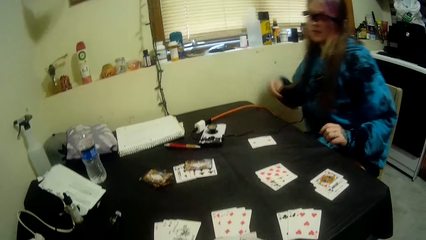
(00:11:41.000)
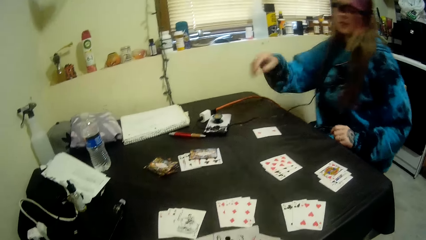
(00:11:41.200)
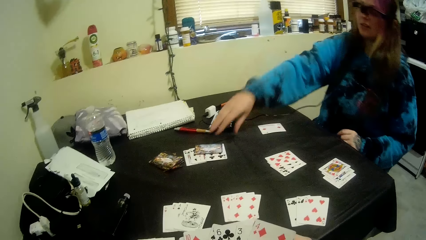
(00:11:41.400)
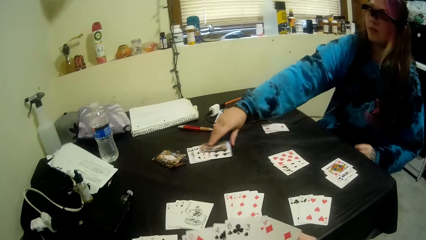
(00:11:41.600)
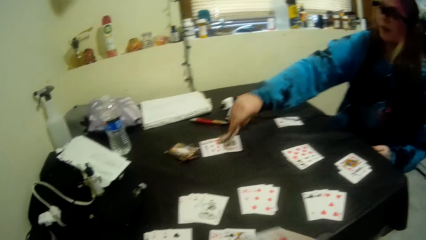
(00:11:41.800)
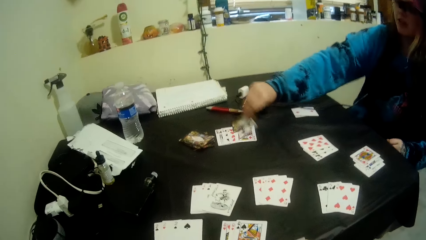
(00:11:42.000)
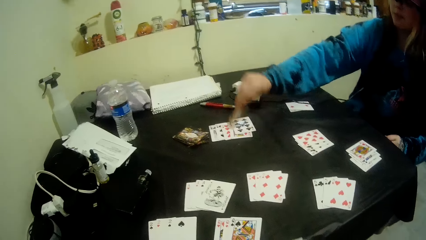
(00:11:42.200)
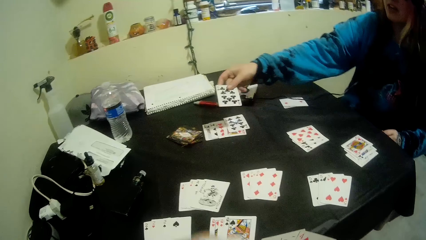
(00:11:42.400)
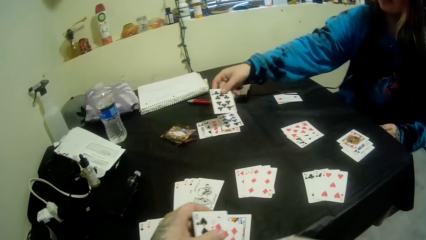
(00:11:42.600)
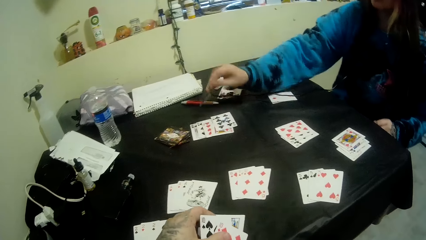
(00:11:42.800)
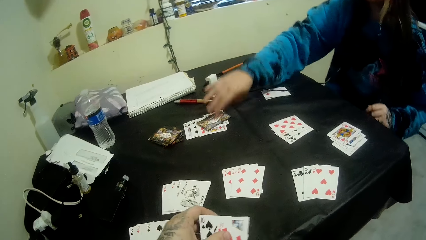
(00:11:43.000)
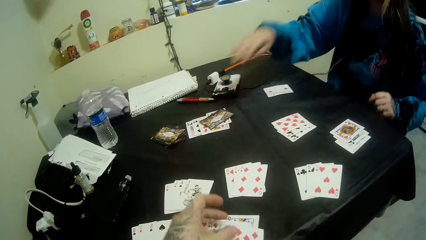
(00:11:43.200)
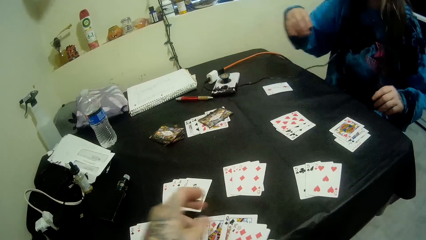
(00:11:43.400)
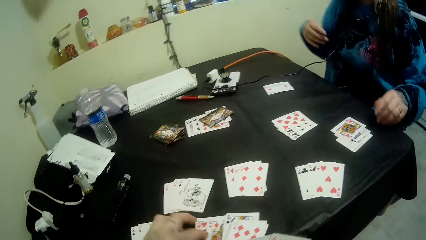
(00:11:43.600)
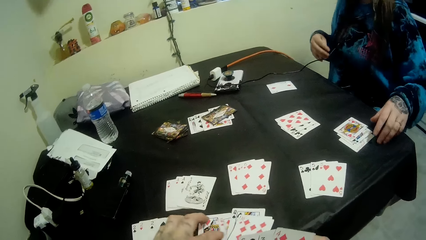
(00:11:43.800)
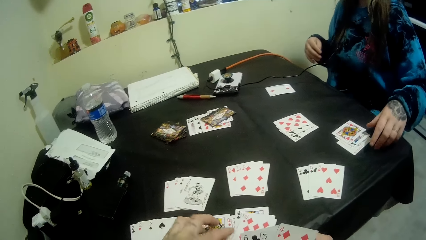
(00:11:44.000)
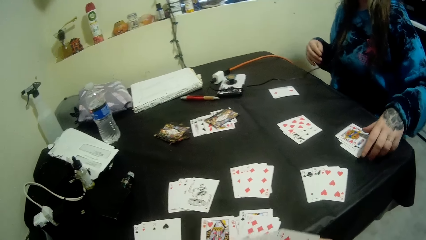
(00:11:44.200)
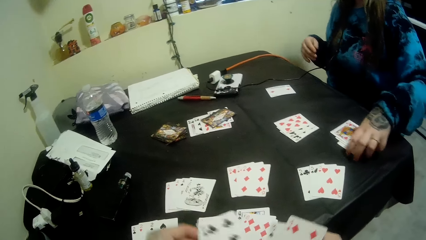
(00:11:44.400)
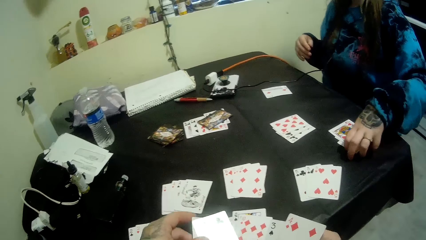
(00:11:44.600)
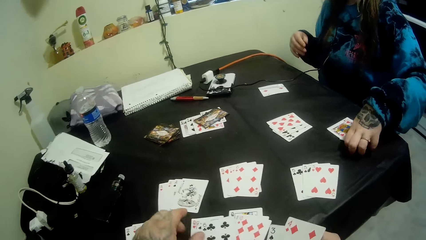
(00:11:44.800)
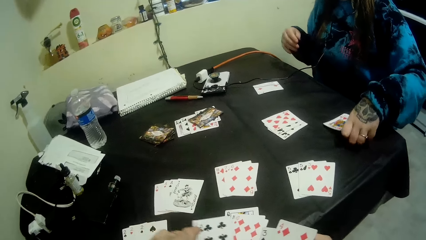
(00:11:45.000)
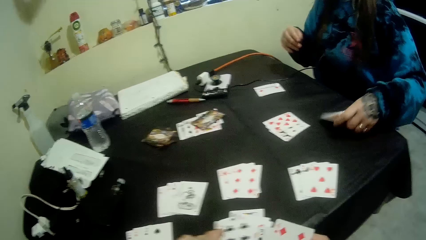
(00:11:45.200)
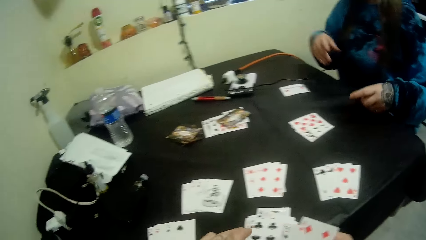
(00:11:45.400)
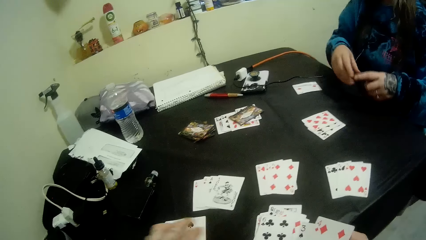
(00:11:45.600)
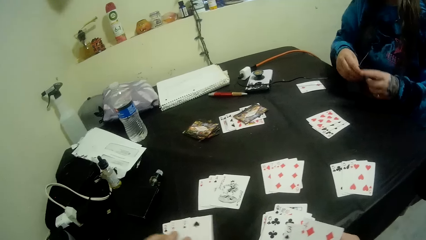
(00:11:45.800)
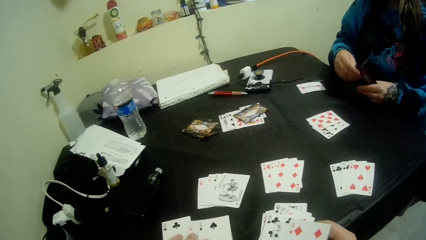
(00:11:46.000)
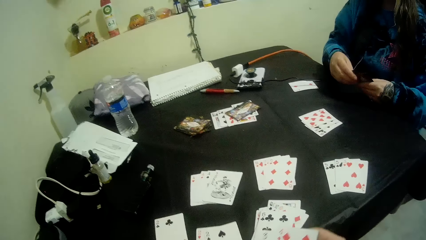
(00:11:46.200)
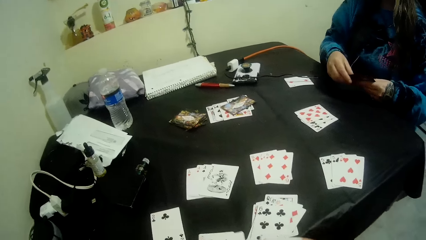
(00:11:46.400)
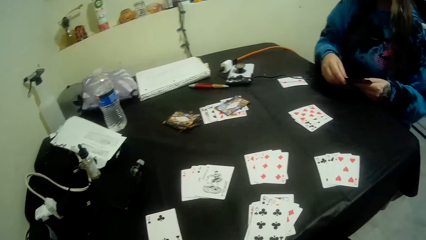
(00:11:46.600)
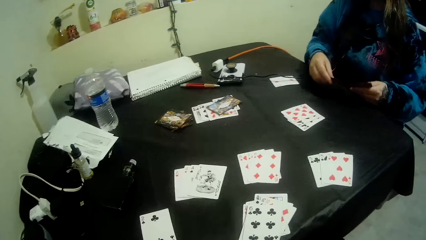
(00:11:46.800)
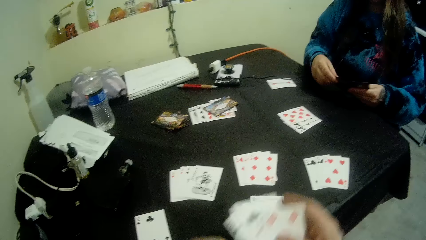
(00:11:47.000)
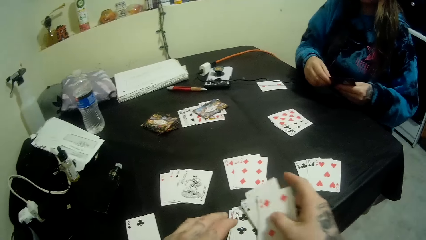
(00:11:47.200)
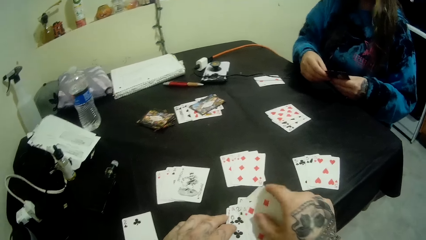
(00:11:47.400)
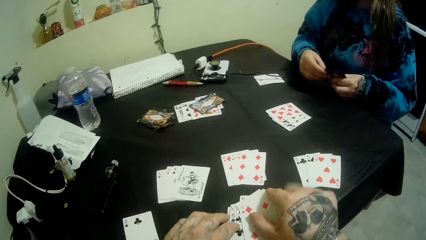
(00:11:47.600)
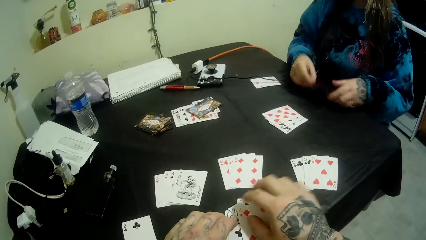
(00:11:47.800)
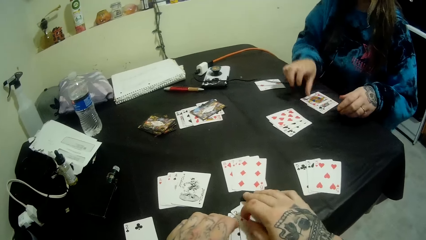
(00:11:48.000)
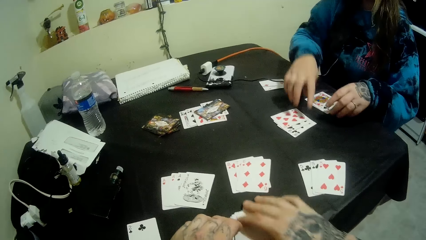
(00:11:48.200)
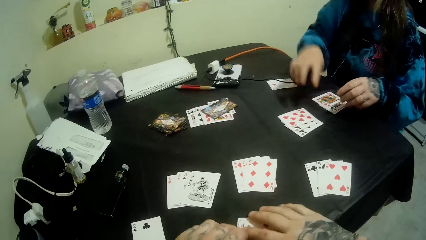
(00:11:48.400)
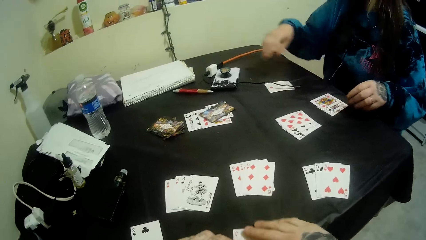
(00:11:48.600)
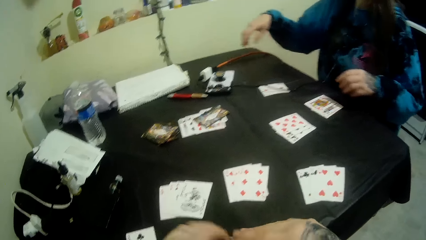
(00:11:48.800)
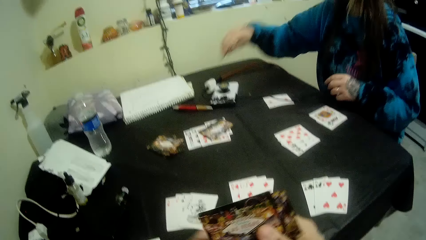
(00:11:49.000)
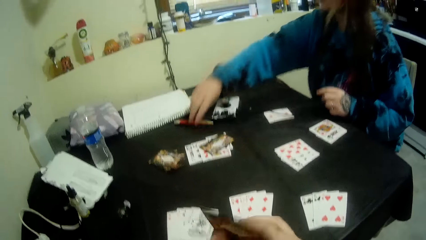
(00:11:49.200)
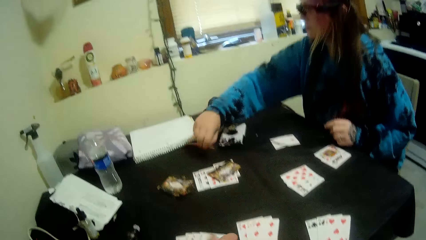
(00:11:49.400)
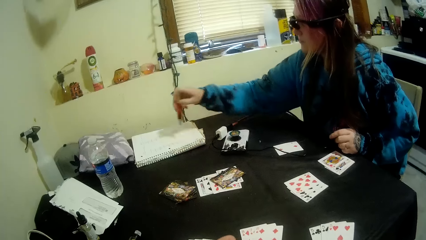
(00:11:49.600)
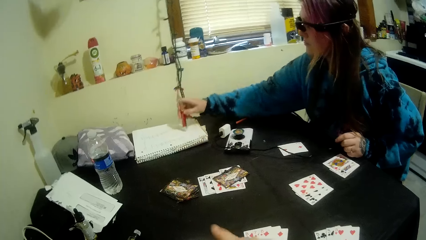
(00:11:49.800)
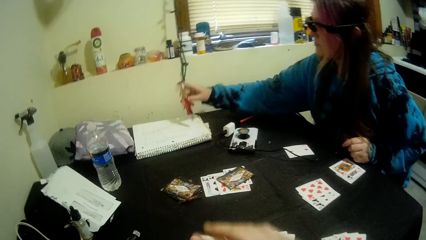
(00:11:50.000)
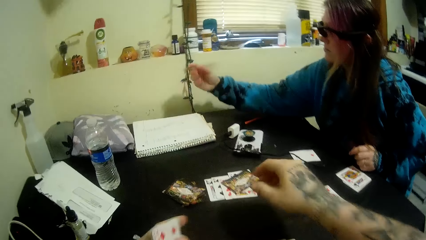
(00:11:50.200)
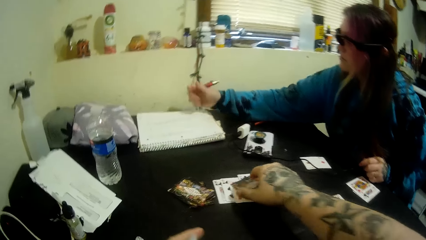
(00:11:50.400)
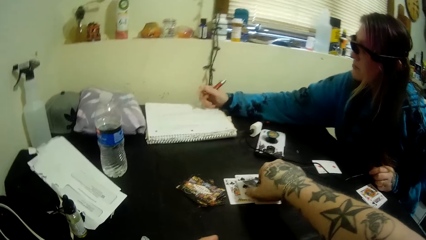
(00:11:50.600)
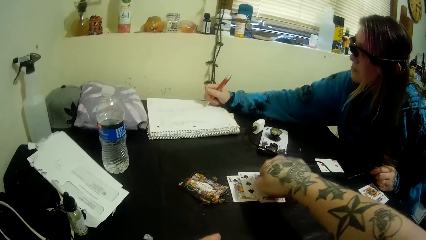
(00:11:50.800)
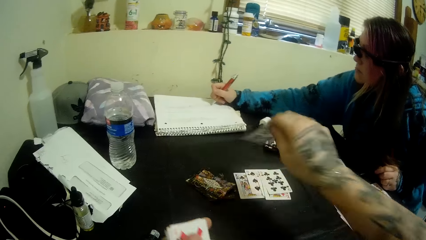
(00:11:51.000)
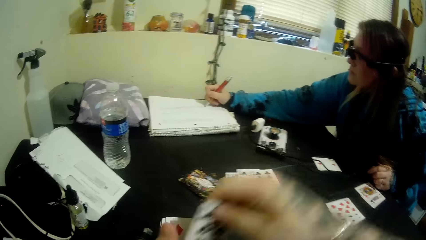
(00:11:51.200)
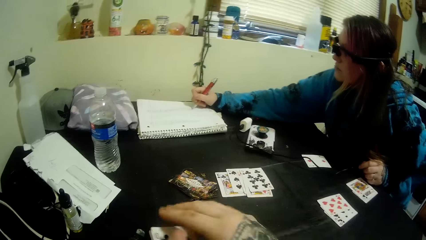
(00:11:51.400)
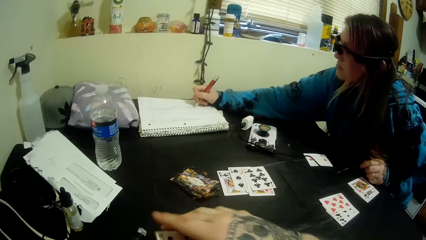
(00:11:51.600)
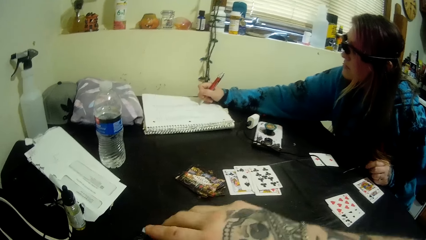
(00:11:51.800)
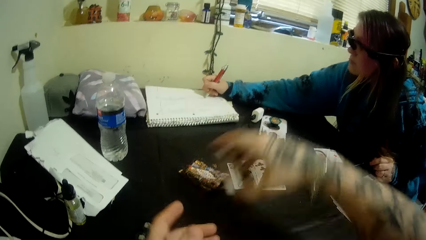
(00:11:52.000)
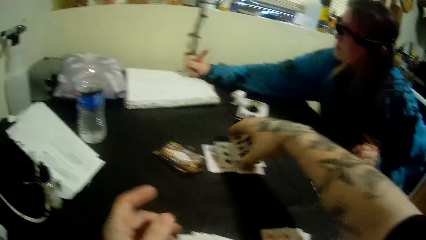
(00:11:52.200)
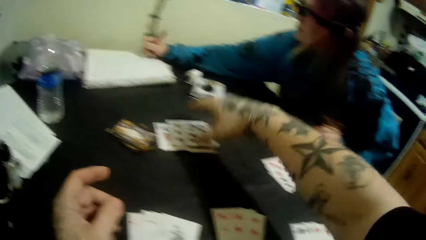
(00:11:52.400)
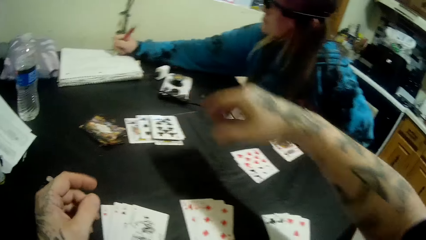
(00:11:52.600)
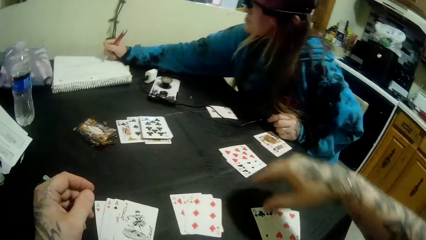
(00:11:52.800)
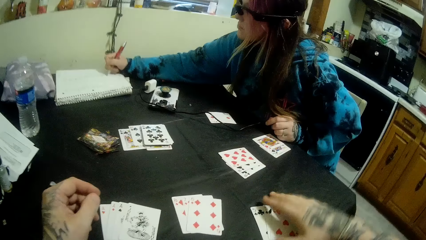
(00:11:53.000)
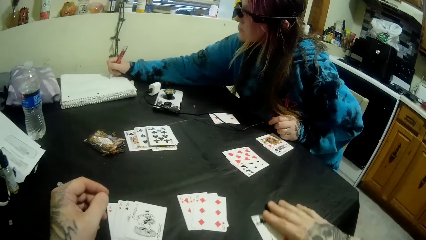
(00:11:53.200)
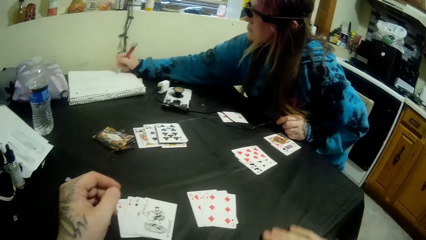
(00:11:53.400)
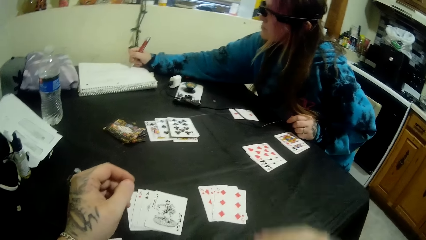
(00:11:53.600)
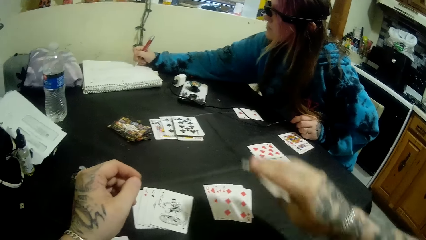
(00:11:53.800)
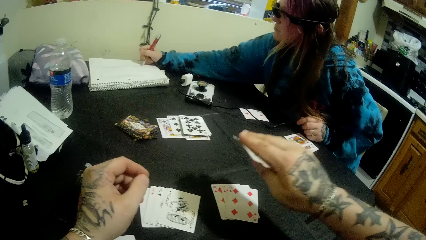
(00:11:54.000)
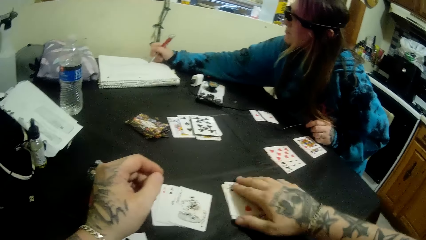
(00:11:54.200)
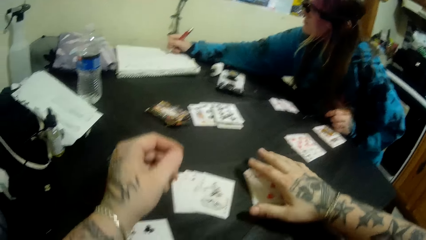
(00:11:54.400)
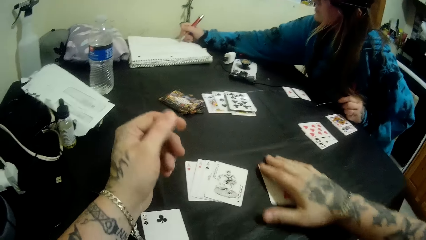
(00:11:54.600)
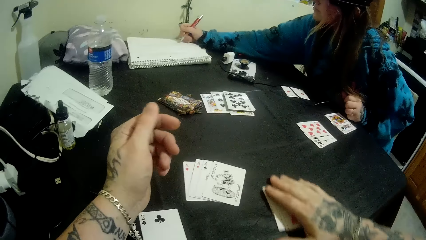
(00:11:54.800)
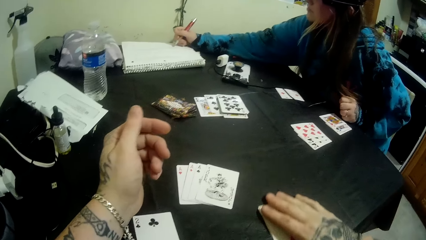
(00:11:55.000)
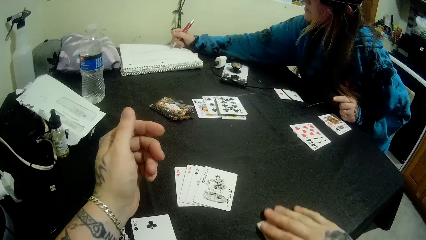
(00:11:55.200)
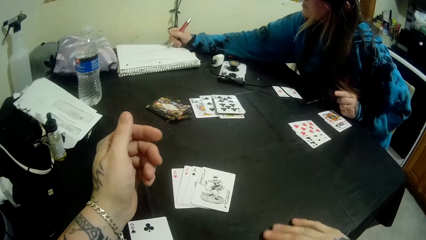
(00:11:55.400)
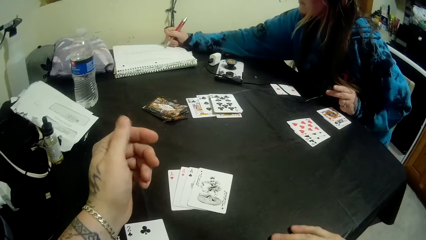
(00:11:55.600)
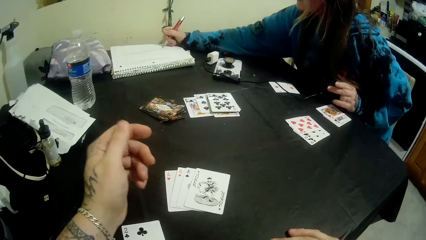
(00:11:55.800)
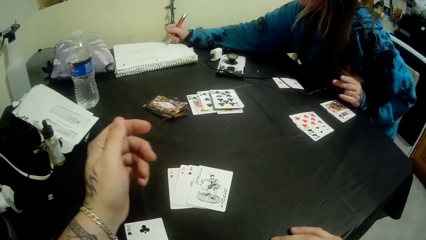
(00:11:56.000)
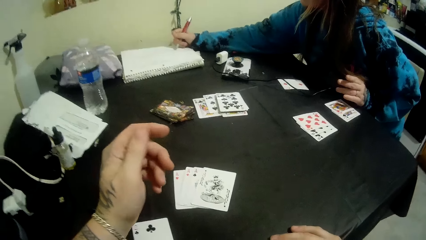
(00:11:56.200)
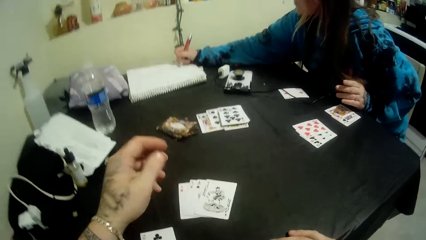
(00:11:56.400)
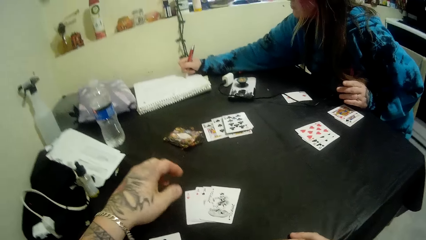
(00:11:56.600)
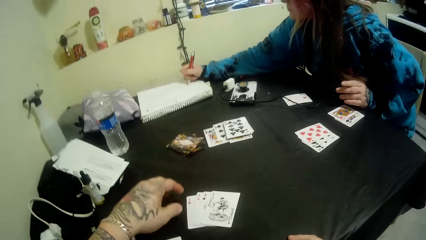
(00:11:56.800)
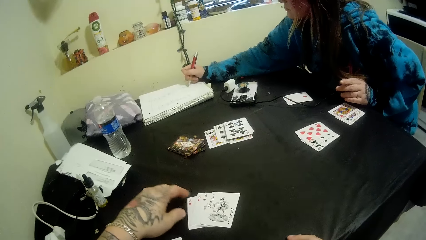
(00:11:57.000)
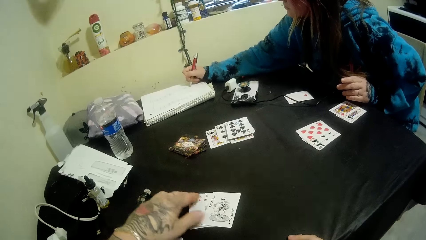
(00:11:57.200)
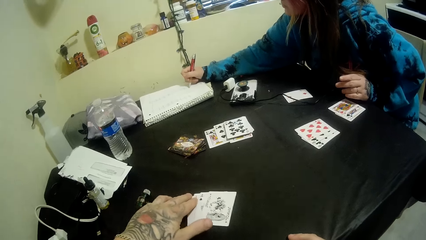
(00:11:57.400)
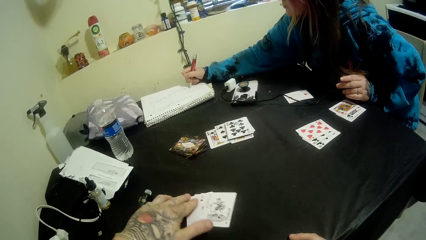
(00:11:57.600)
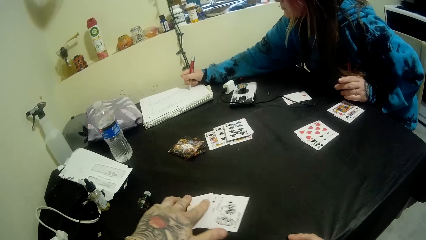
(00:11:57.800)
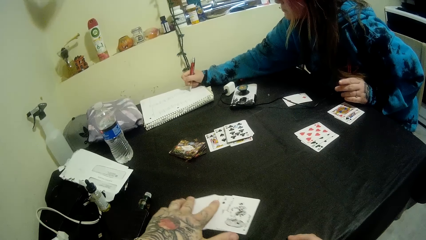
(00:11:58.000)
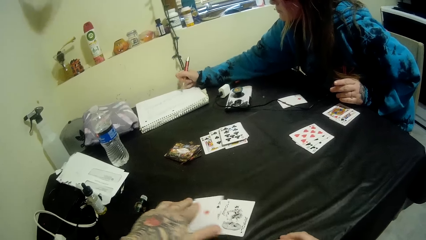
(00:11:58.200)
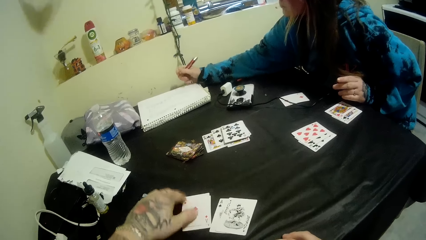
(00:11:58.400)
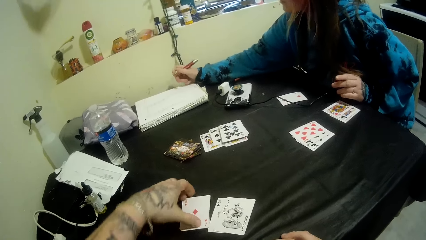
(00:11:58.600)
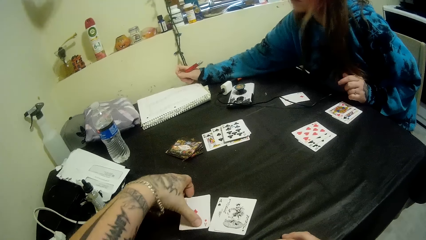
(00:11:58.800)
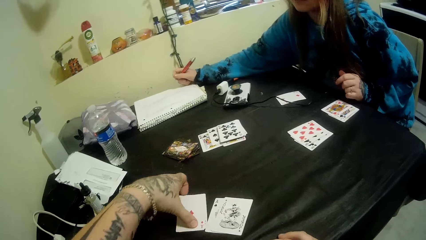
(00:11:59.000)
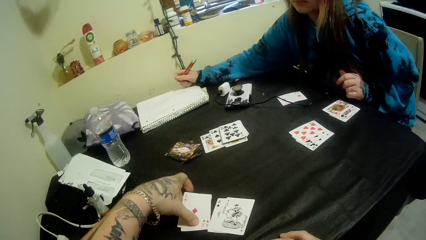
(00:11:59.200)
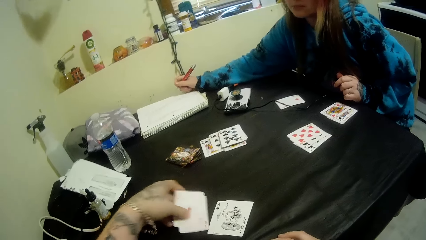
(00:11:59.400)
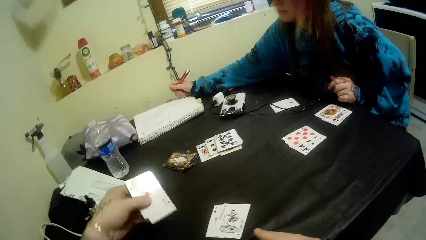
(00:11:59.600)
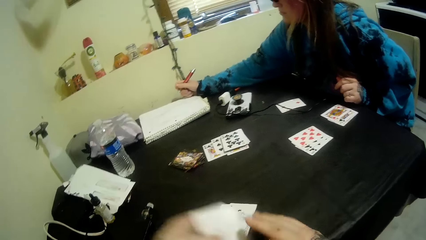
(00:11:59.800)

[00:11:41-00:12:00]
The woman turns cards on the table. She inspects the cards on the table with her right hand. The camera wearer displays cards on the table. The woman takes cards from the table. The camera wearer shuffles the cards on the table with his hands. The woman puts a card on the table. She picks a pen on the table with her right hand. The camera wearer picks cards on the table with his right hand. The woman writes in a book with the pen. The camera wearer puts the cards on the table with his right hand. He packs the cards on the table with his hands.
